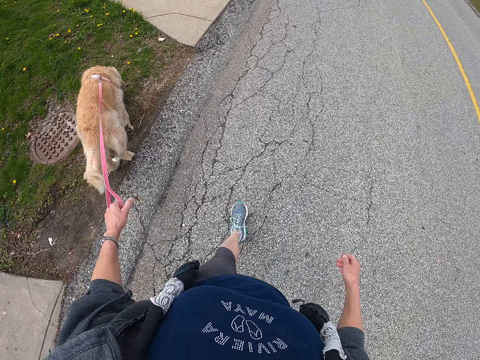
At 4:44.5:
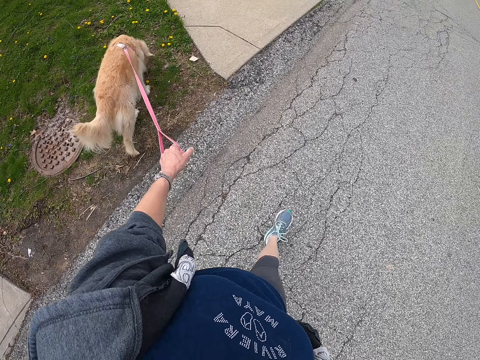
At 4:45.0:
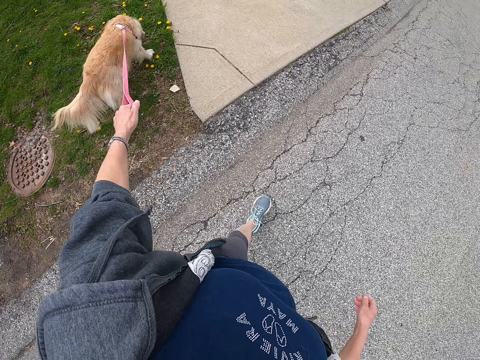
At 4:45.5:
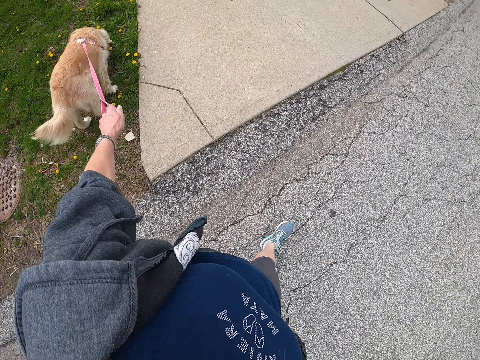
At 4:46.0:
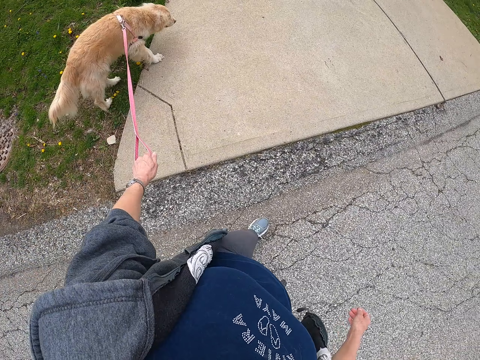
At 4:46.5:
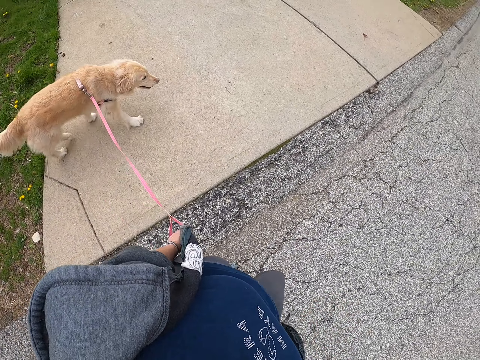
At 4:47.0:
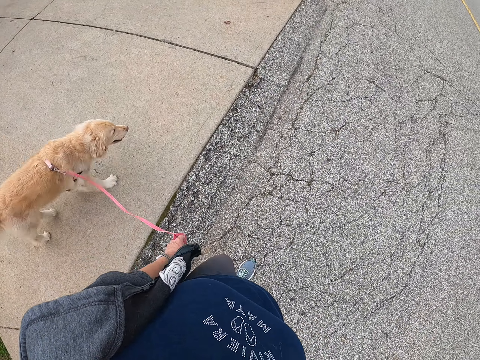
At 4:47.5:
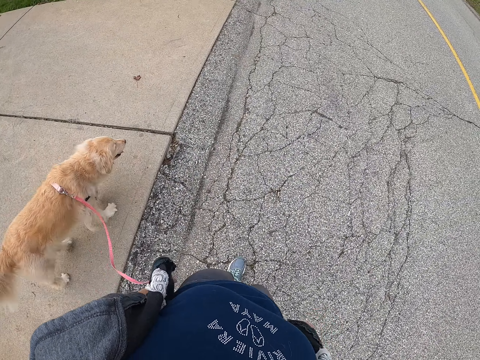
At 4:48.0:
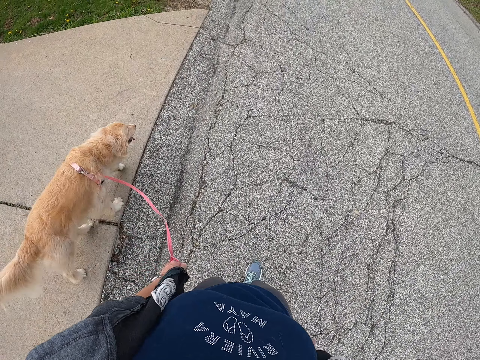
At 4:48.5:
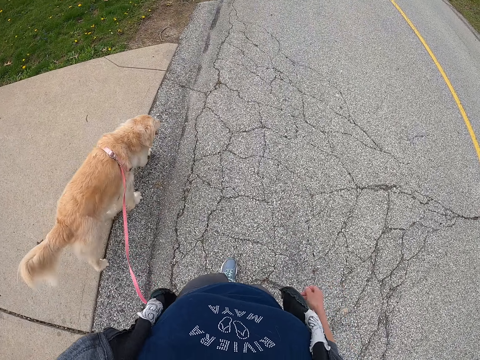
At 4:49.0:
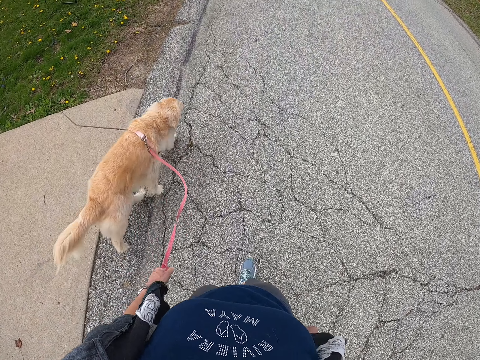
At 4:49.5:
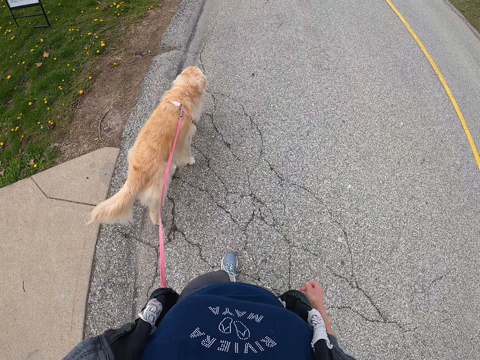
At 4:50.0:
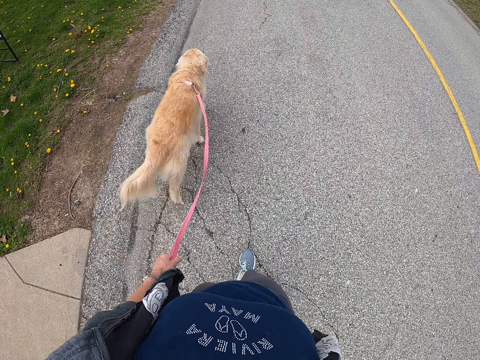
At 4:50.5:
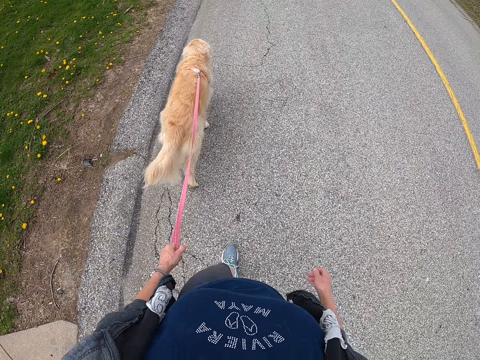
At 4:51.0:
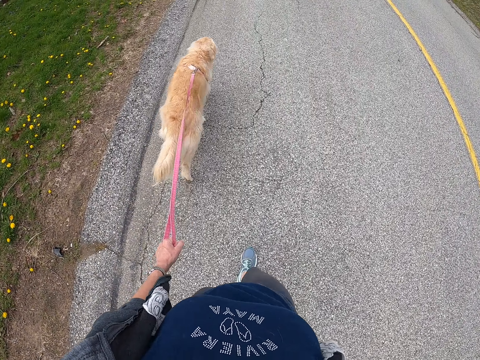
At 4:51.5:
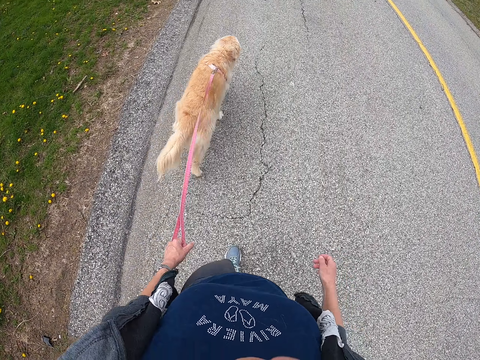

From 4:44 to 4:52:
The camera wearer pulls the dog. They walk with the dog along the road.

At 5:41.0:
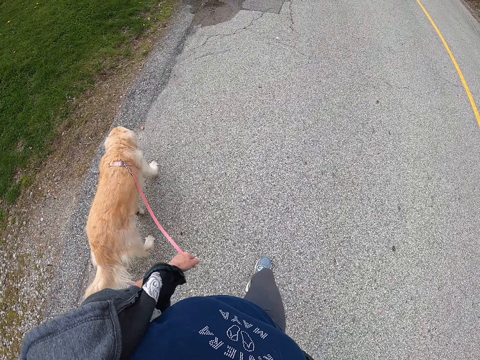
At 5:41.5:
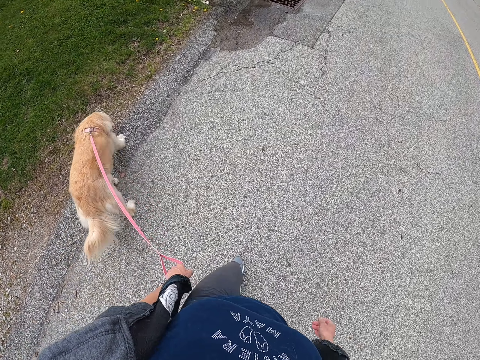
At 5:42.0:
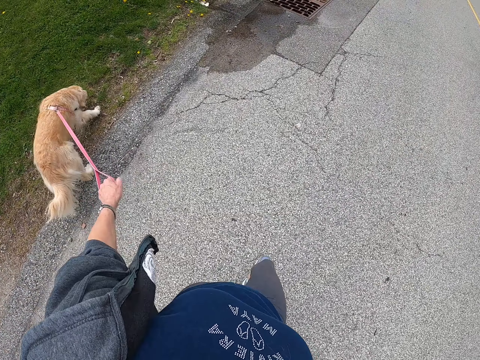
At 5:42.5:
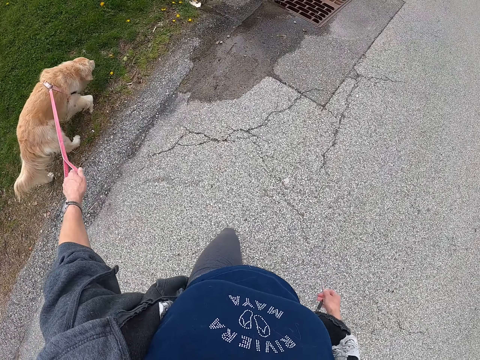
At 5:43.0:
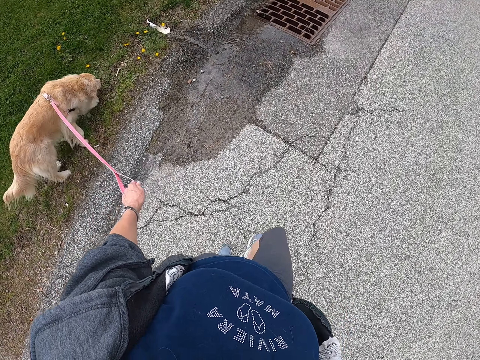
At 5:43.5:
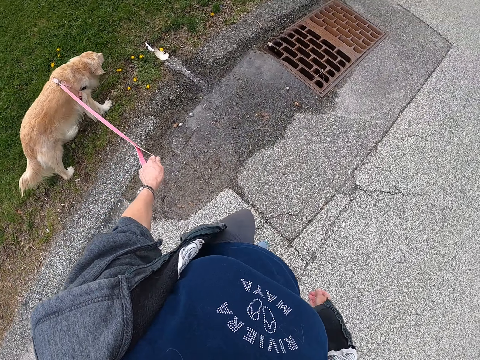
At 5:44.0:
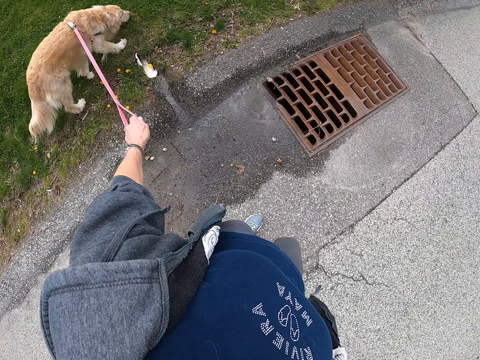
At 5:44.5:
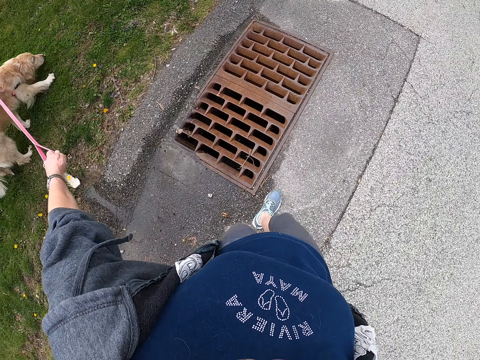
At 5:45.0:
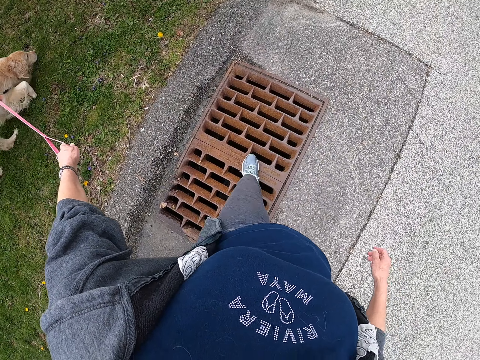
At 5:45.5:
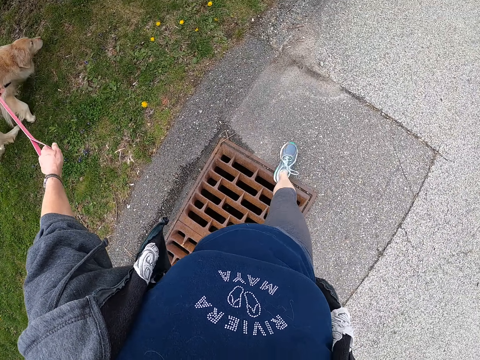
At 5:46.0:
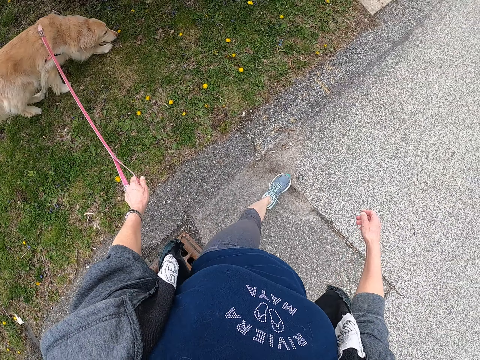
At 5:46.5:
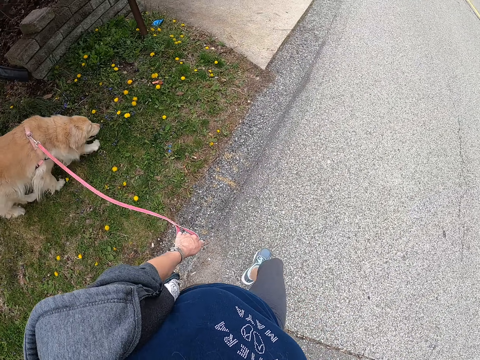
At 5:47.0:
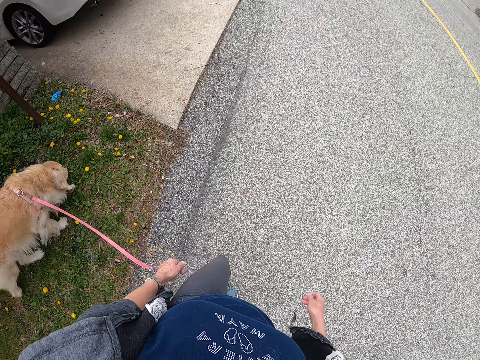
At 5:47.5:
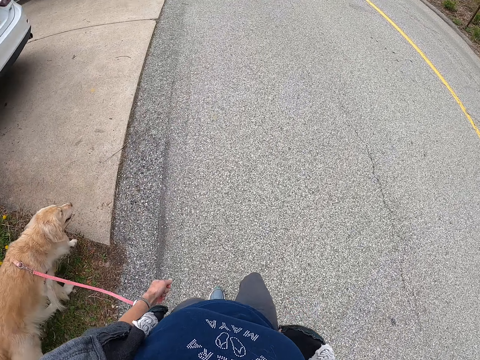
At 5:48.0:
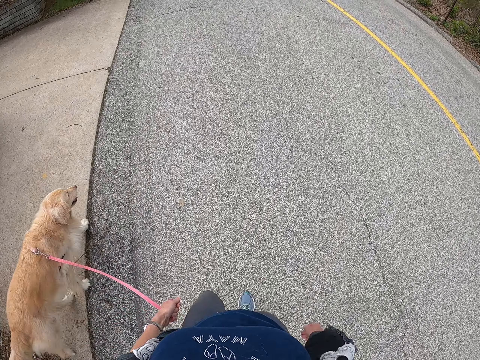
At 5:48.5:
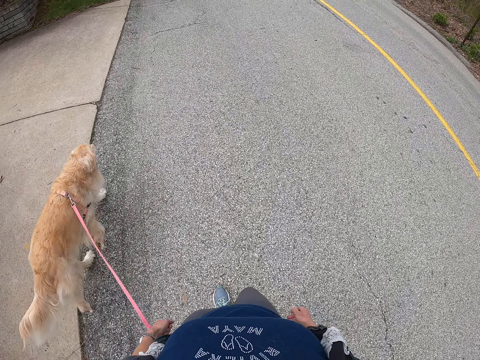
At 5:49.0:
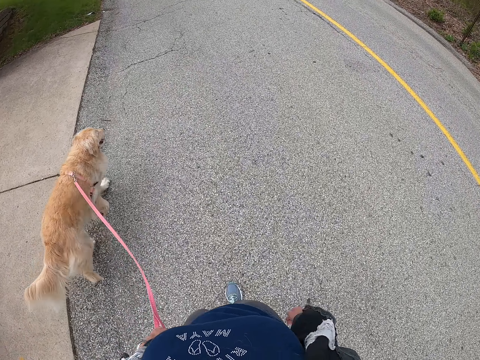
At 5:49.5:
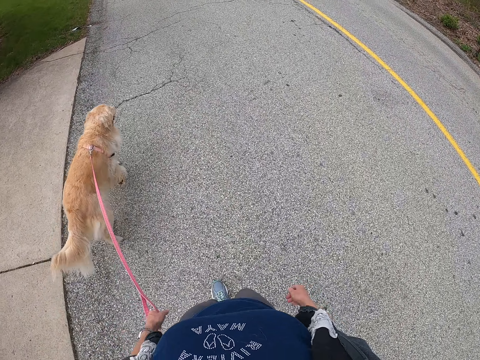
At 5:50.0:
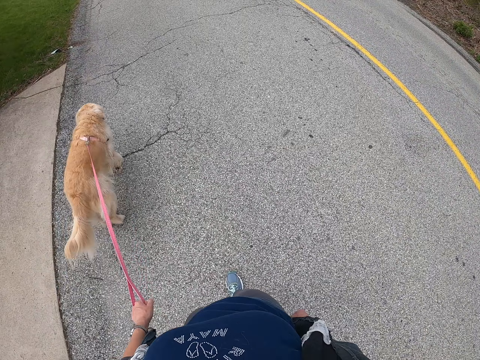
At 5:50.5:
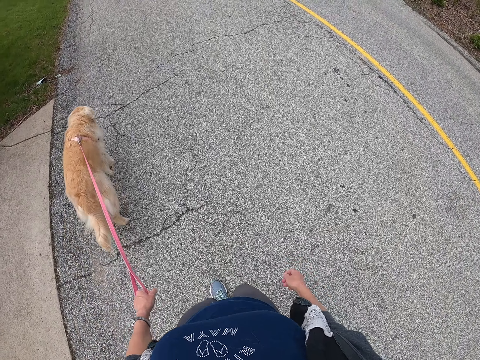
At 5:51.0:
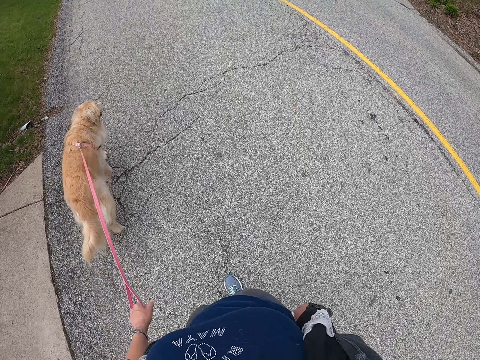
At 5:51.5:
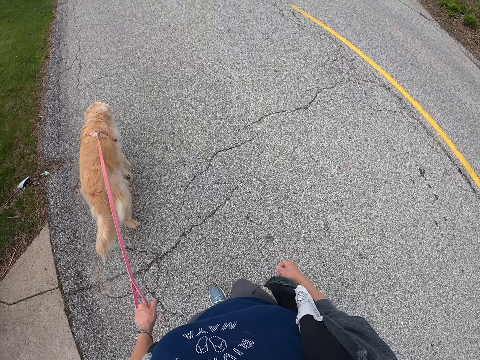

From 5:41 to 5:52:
The camera wearer pulls the dog.

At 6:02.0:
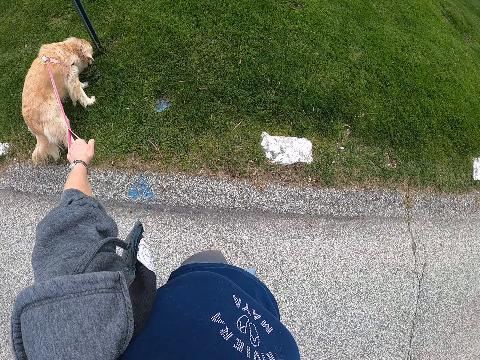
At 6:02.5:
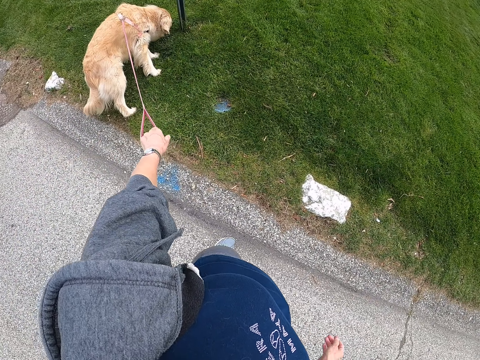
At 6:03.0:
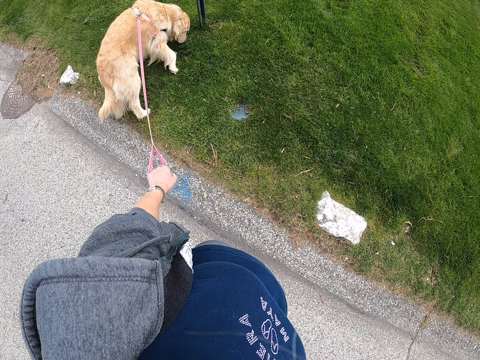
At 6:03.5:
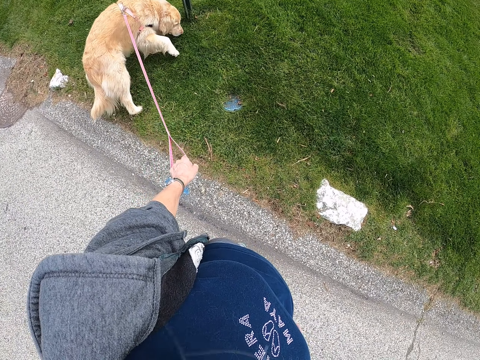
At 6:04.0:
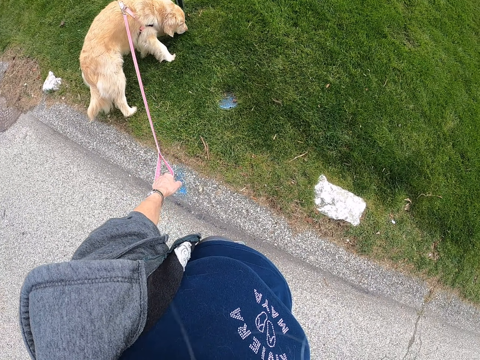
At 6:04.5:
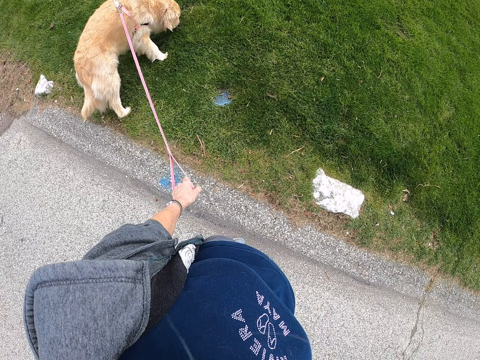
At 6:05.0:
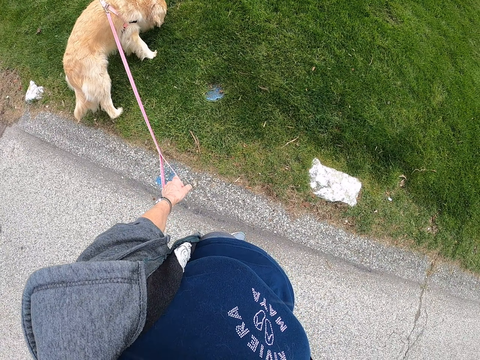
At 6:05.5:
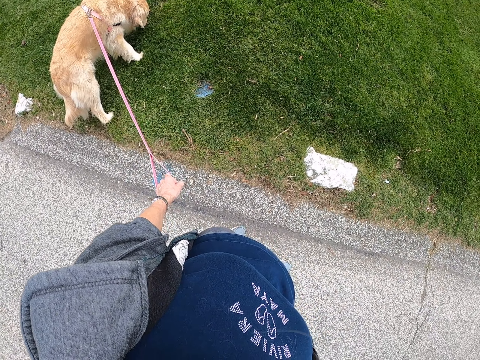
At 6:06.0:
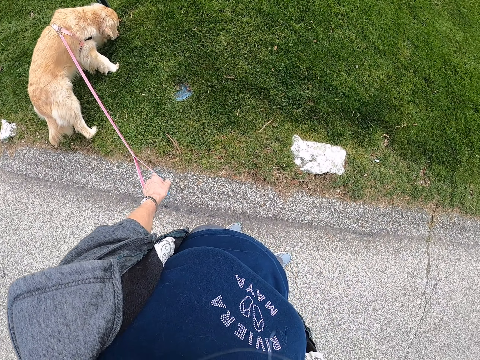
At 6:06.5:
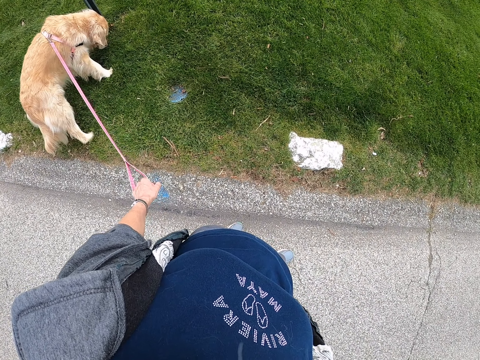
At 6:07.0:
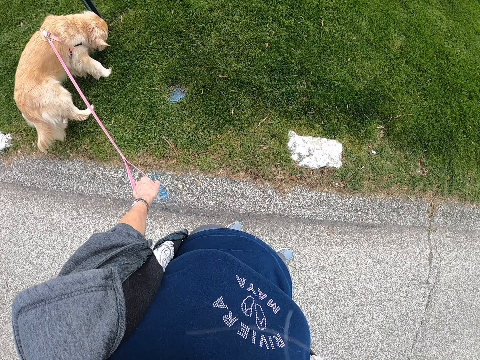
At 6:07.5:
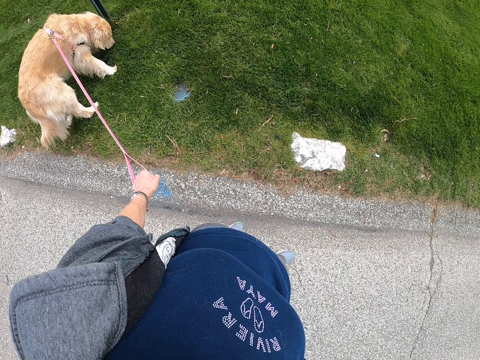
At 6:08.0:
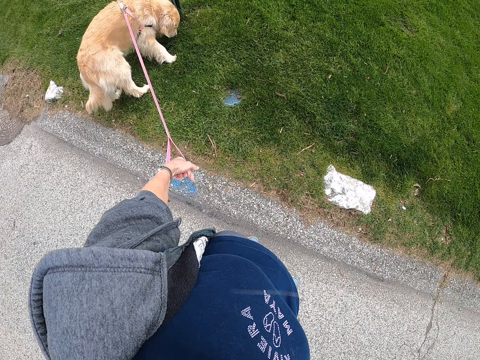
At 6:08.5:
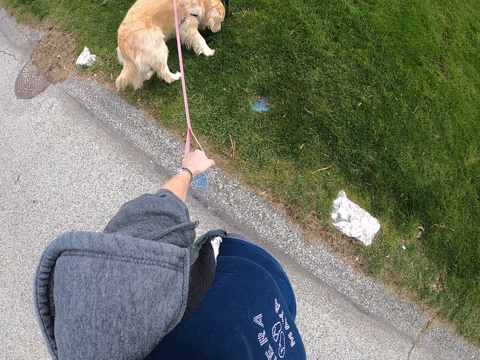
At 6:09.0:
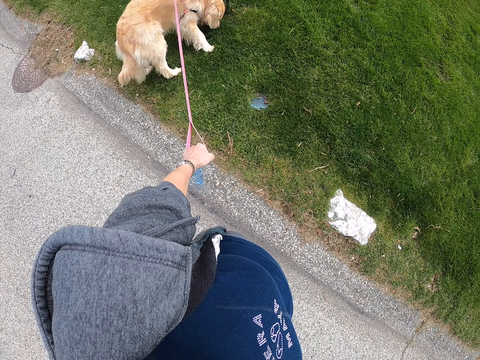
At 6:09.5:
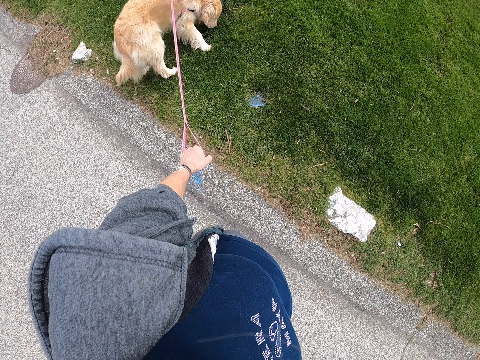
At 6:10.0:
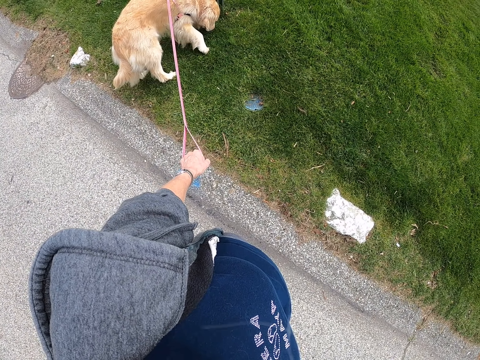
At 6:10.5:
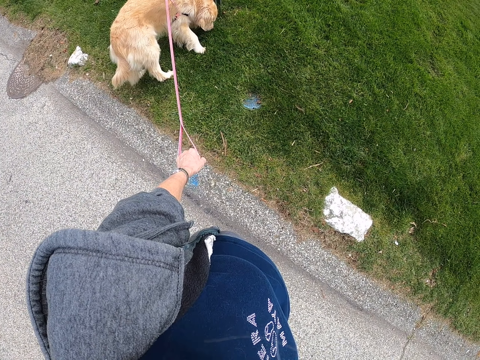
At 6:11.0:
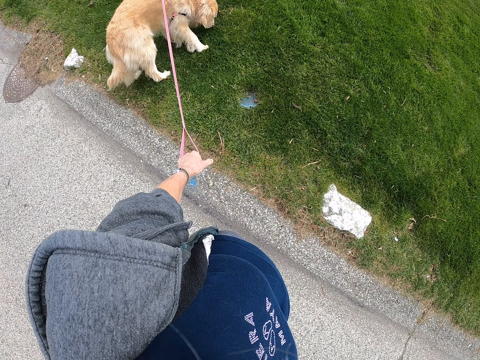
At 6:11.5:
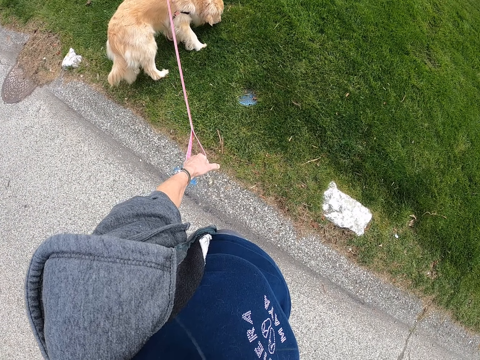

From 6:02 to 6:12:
The camera wearer pulls the dog. They stare at the dog.
